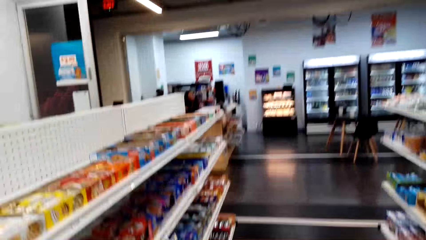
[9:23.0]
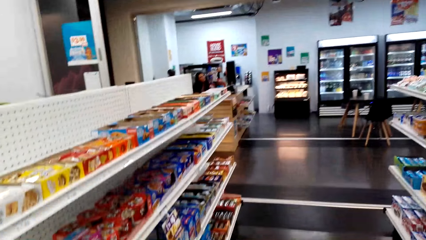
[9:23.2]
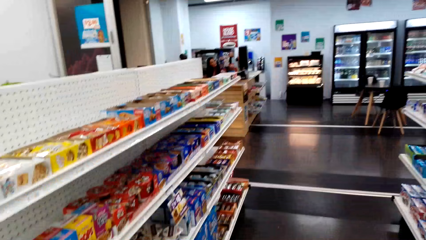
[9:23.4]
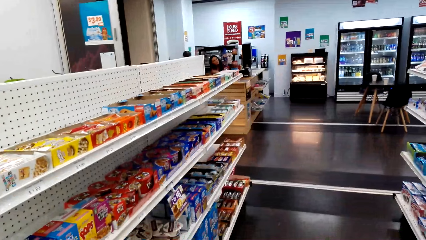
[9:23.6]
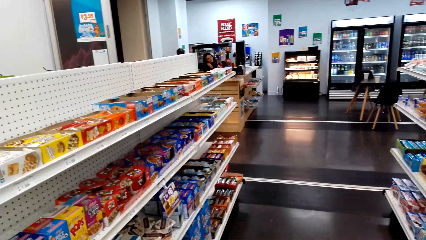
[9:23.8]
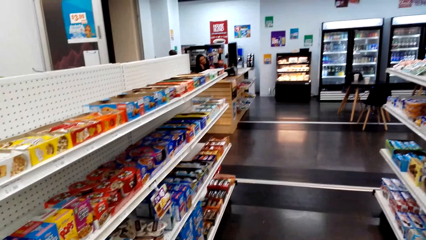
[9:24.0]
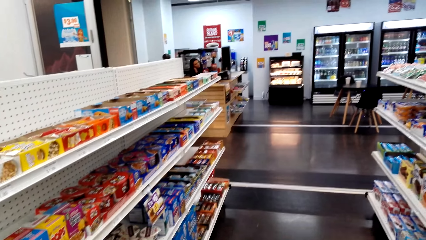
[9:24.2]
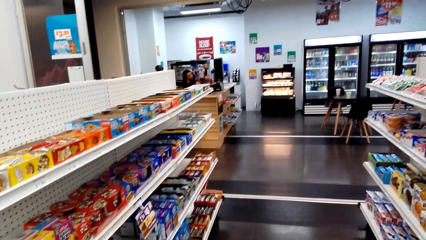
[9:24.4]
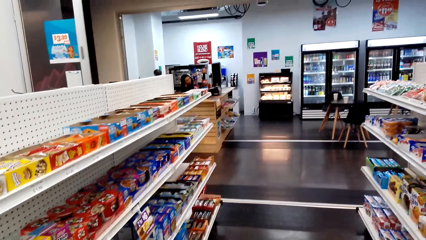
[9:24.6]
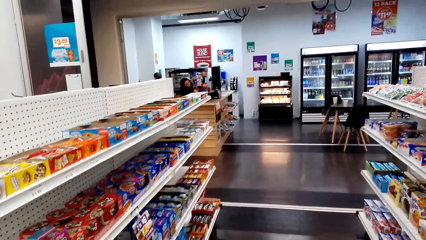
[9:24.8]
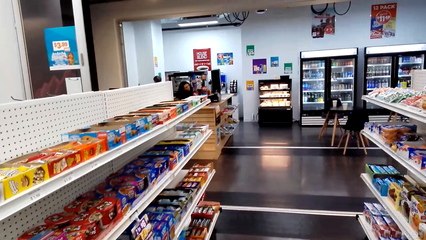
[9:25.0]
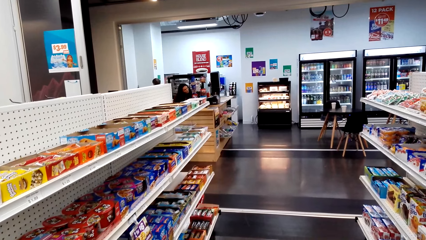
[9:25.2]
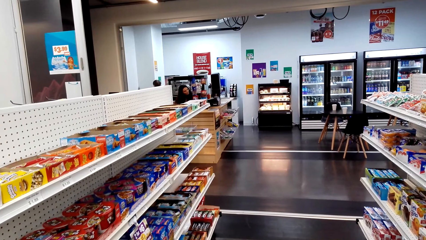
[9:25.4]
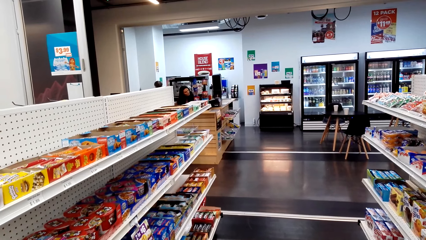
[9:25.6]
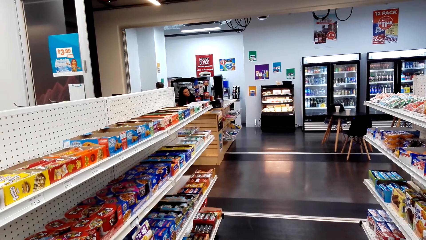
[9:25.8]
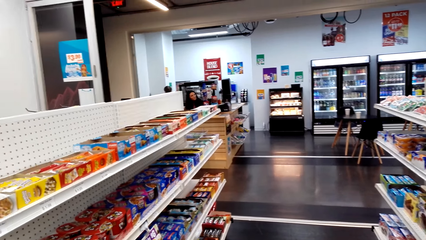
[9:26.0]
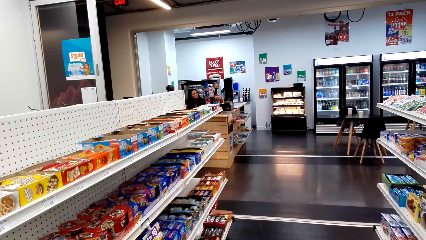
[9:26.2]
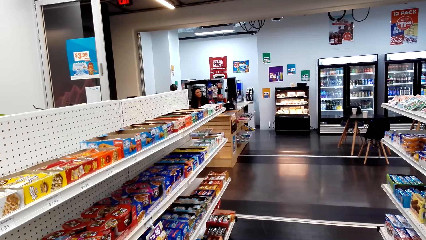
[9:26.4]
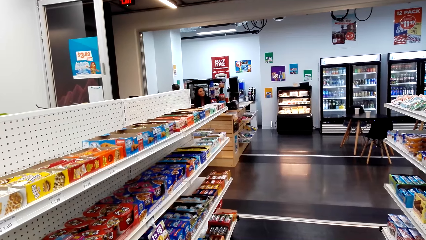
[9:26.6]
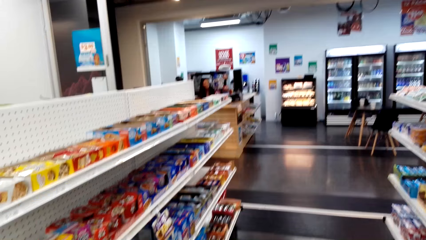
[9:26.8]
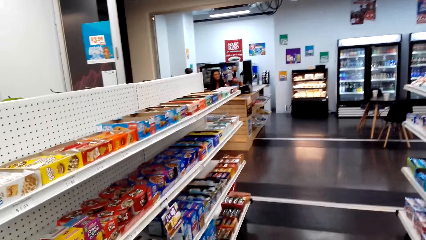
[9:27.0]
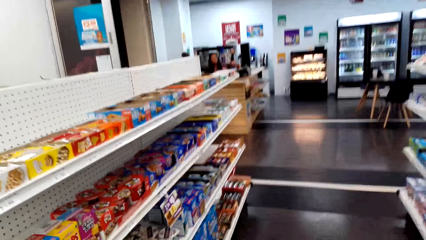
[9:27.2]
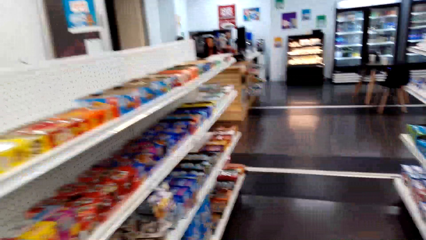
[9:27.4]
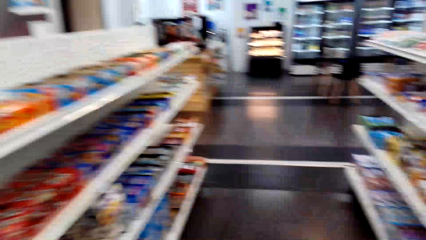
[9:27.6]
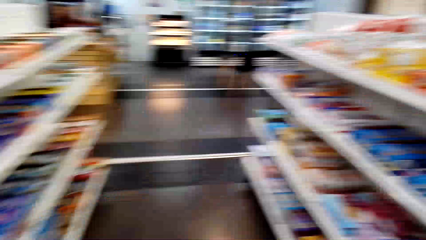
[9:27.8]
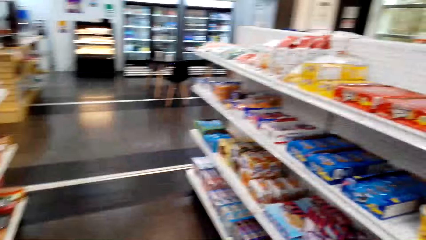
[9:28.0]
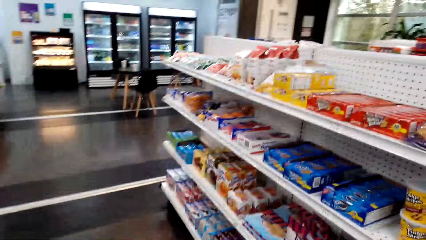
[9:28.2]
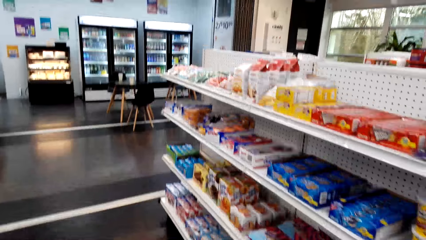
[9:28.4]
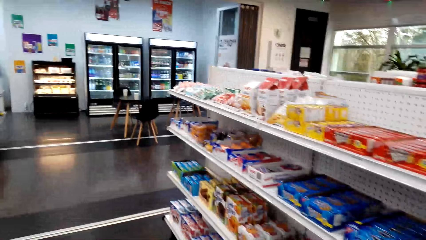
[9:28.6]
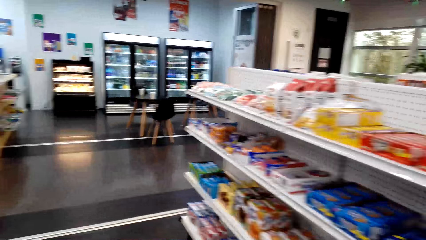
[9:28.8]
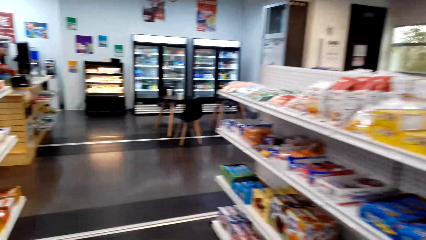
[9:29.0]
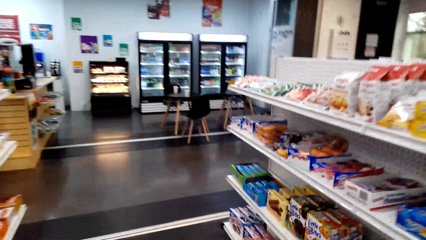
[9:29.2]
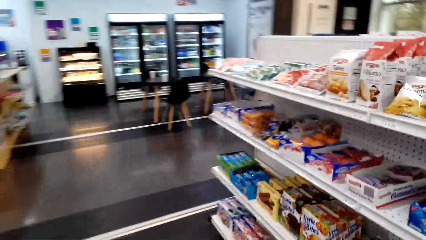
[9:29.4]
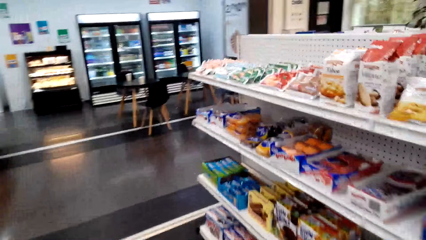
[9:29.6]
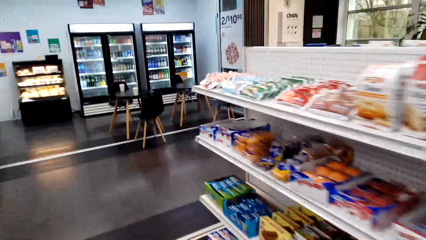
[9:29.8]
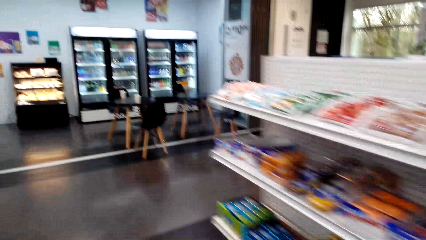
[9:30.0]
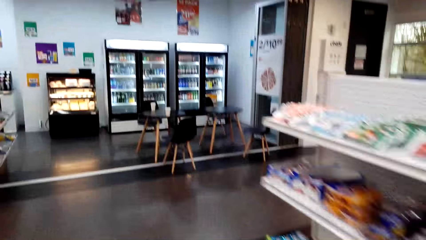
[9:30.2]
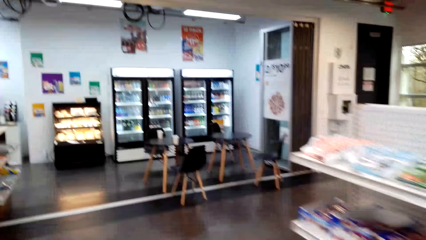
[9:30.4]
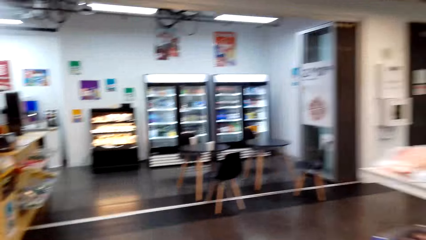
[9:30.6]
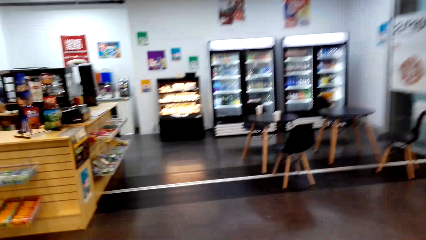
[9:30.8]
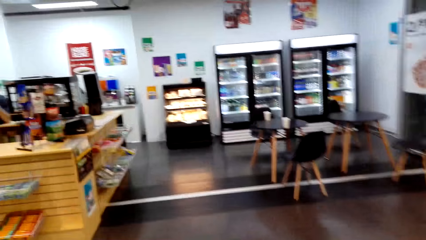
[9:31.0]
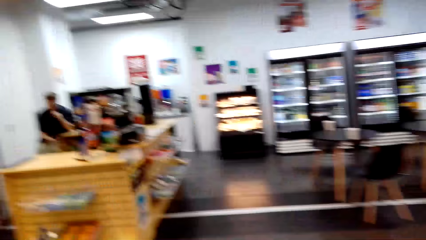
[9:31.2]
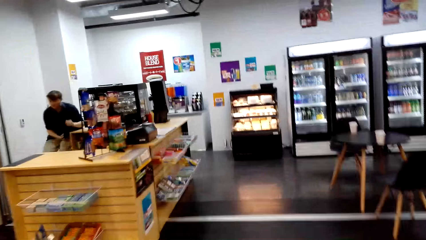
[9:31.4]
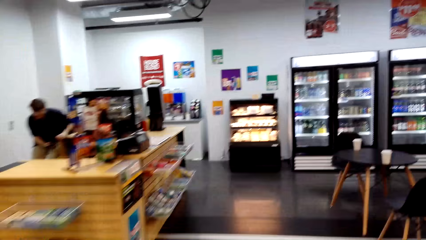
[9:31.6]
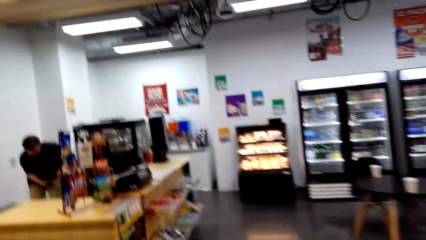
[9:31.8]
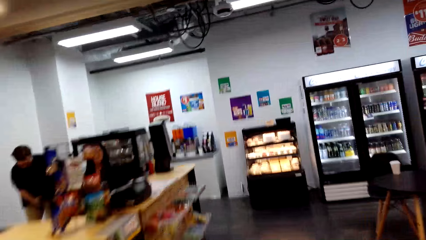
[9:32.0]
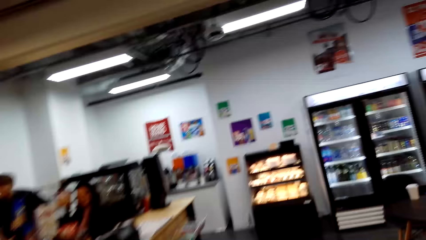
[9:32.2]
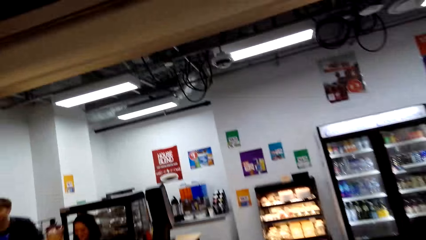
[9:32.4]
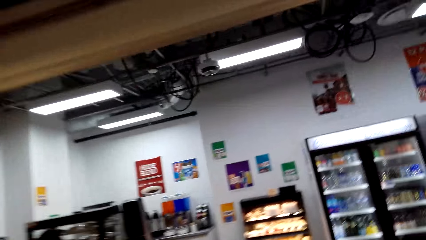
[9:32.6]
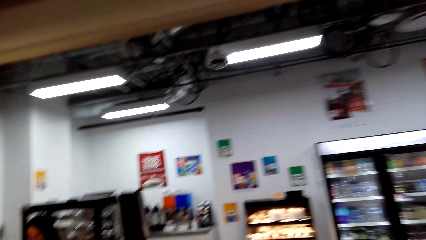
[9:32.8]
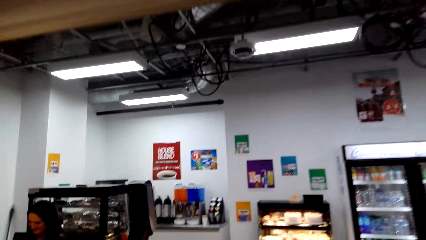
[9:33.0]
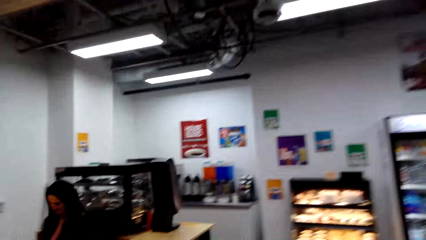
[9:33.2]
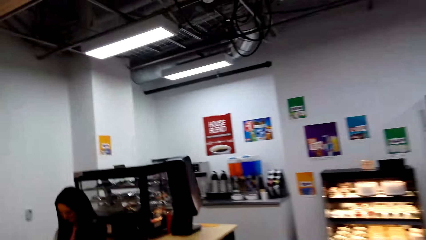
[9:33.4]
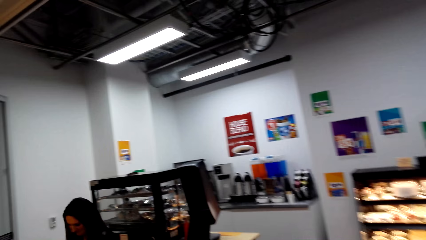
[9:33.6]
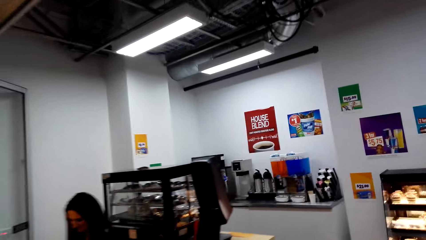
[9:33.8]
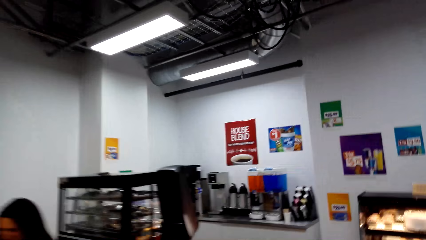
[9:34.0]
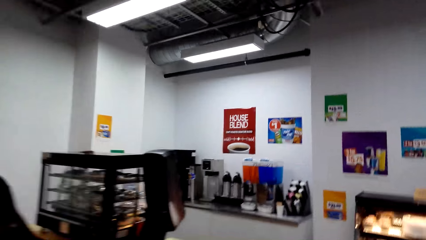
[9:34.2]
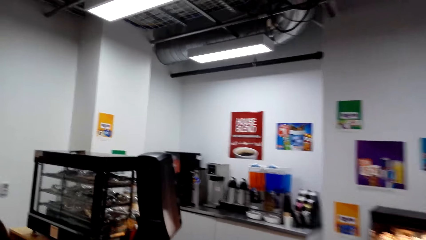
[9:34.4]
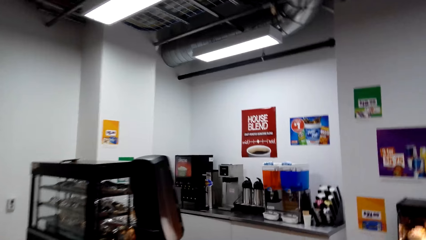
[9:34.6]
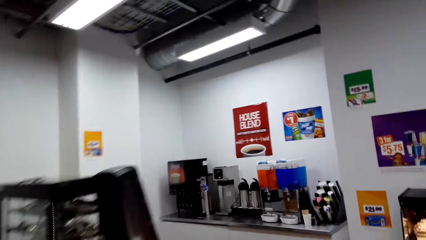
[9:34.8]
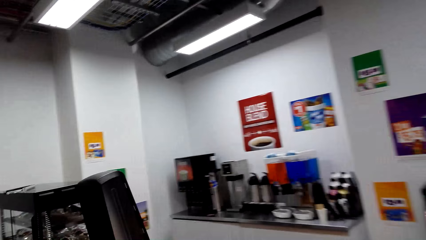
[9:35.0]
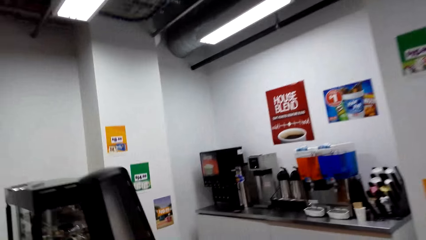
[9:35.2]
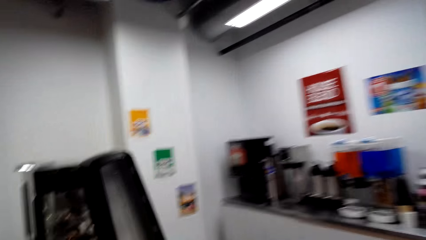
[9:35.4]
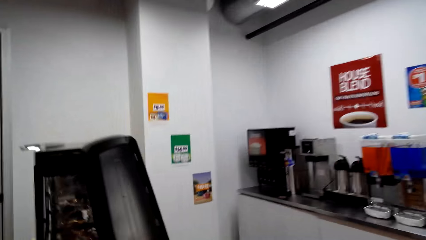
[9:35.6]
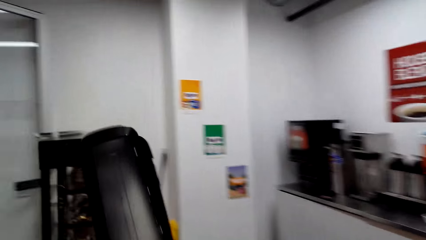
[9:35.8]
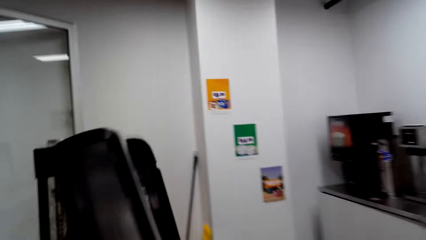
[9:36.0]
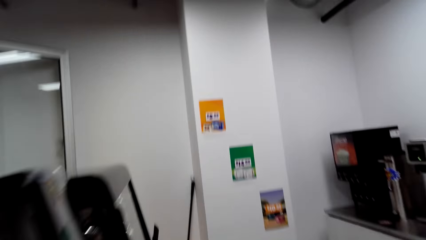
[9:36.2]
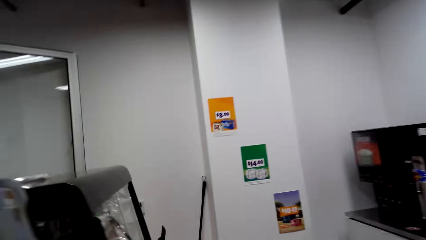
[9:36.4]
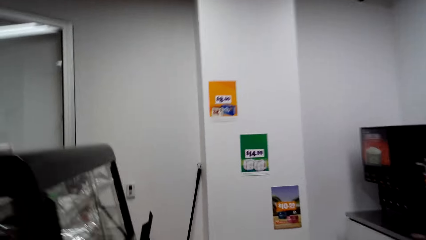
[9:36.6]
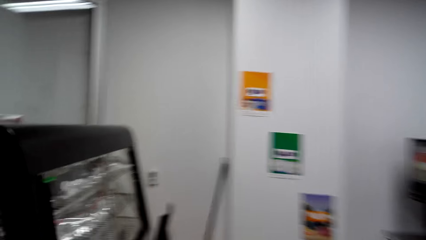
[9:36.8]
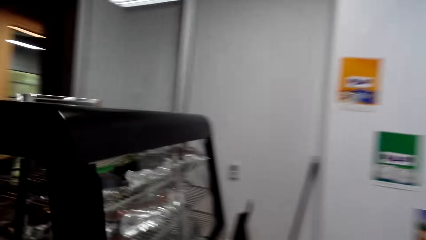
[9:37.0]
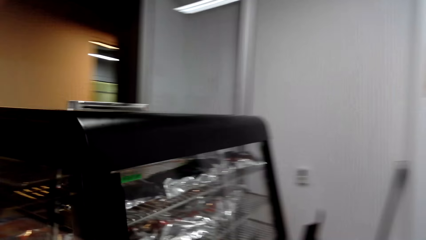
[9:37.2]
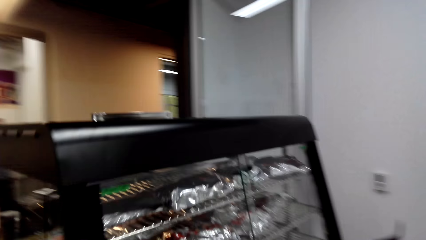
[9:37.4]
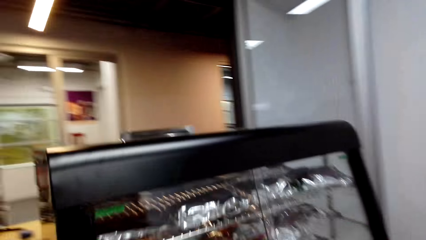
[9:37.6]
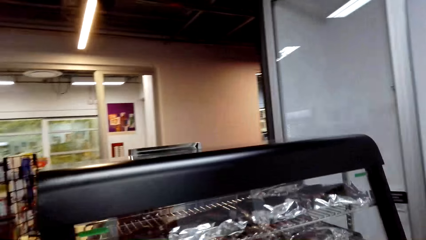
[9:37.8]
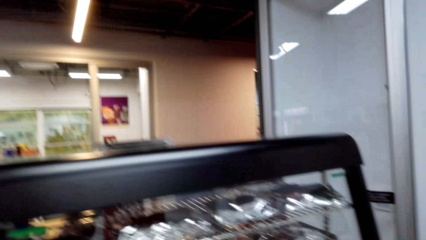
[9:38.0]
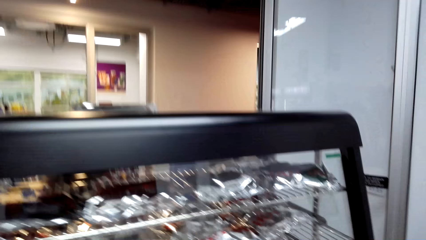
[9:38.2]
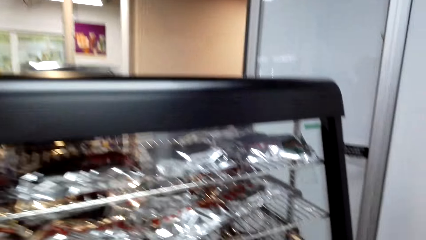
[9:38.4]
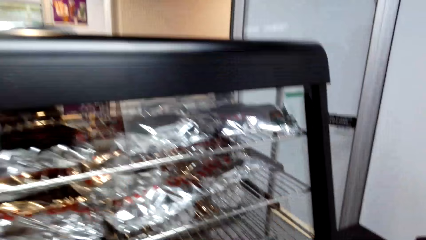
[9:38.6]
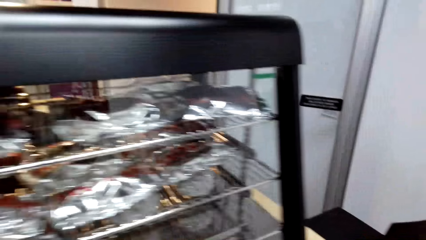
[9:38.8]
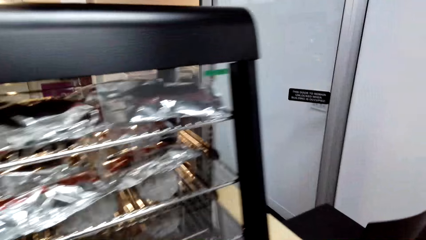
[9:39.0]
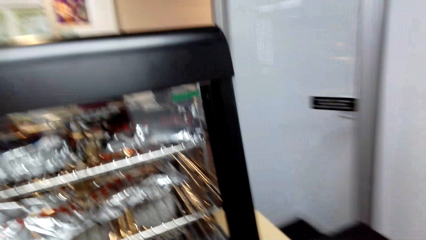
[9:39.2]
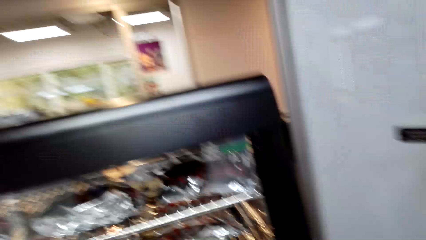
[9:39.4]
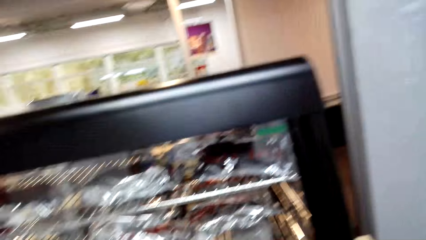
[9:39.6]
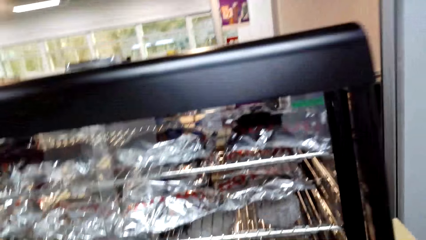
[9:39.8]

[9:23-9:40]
The camera wearer looks around the shelves. They open the grill.
